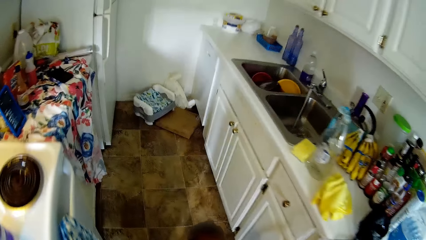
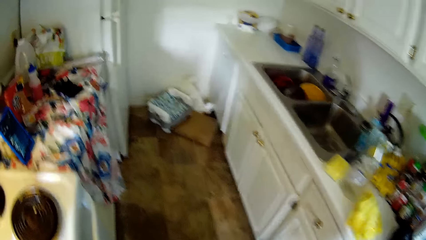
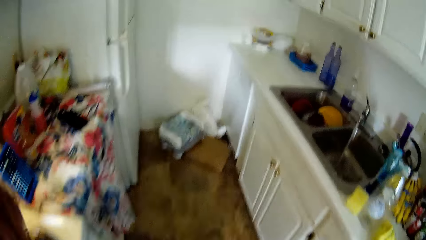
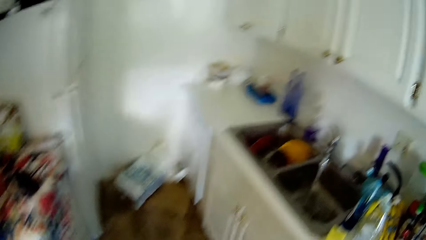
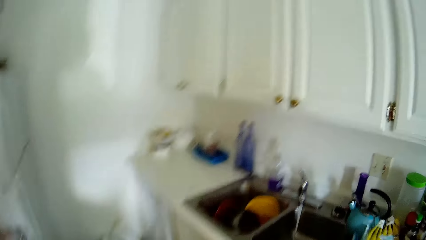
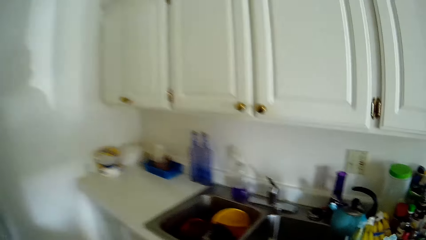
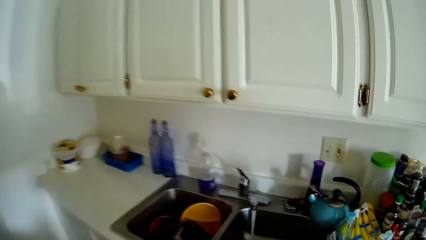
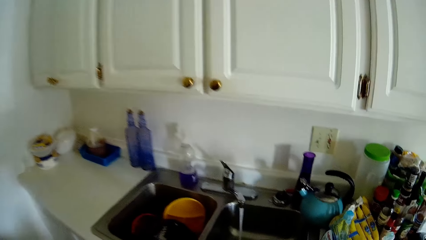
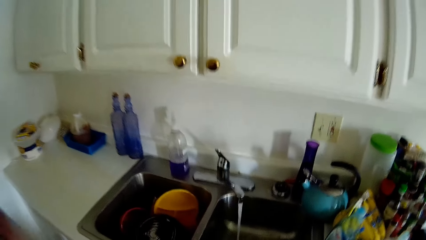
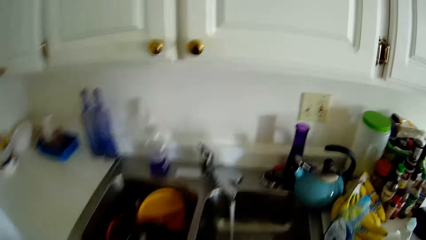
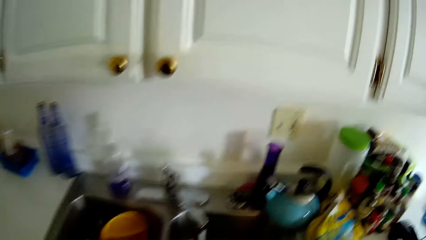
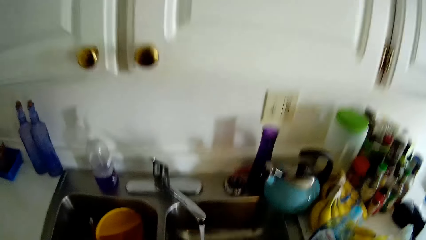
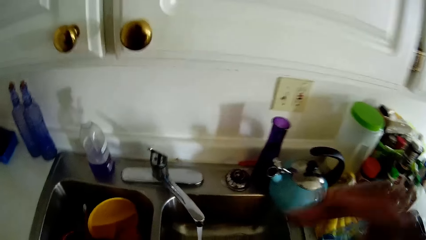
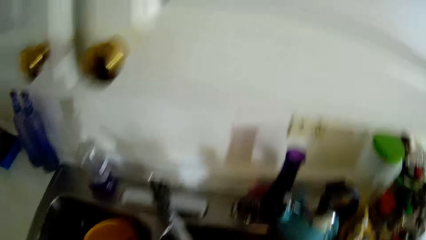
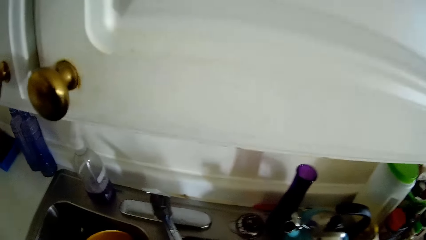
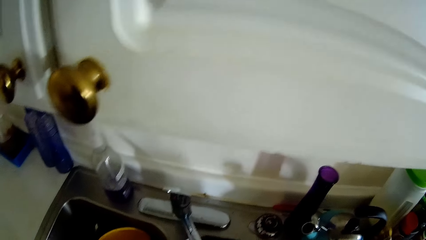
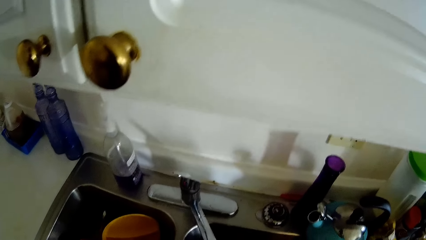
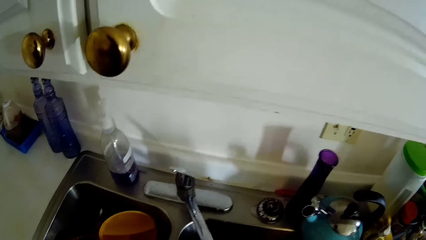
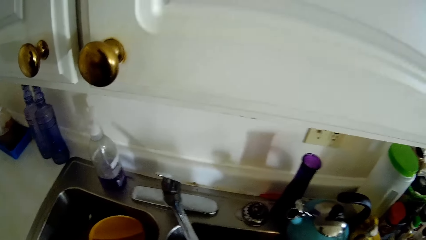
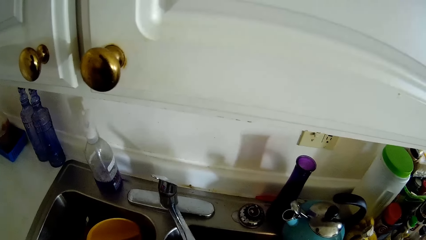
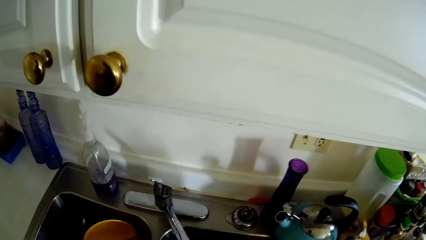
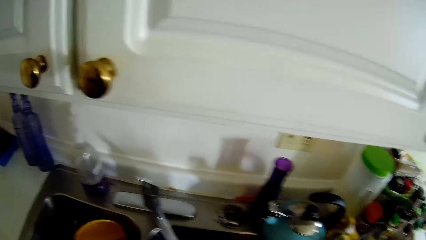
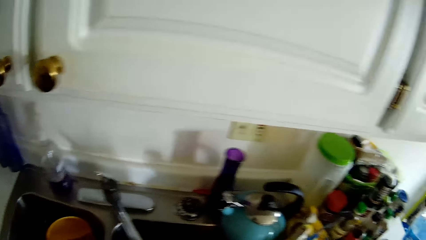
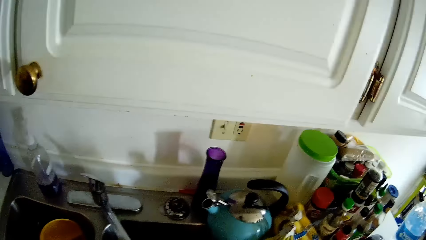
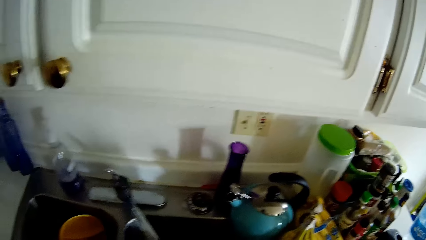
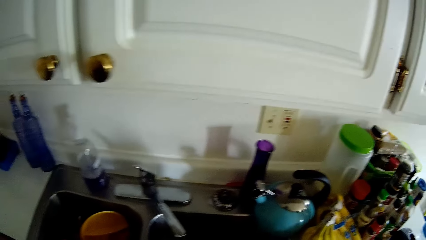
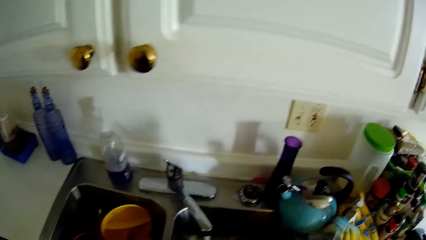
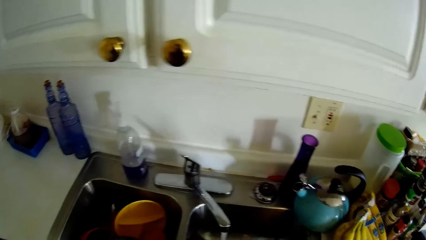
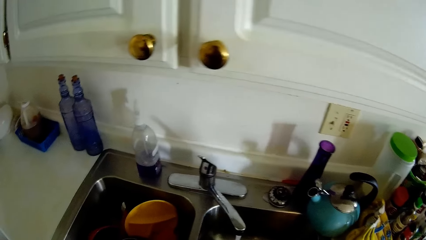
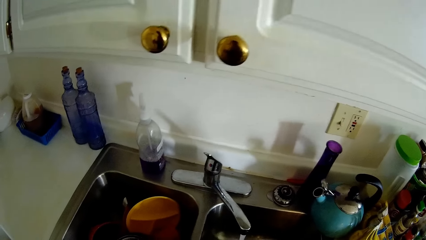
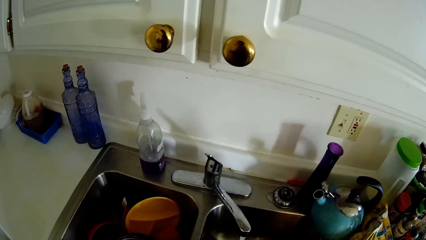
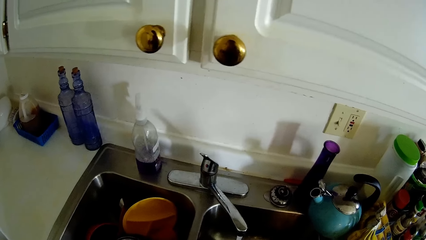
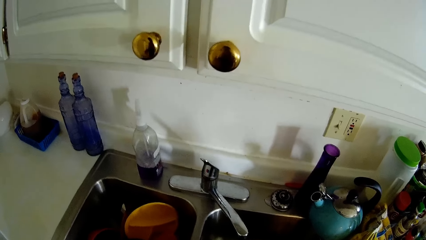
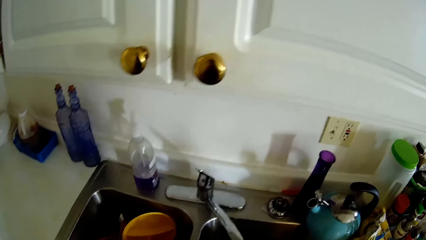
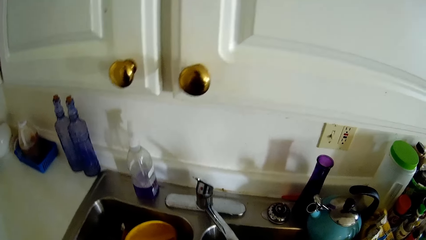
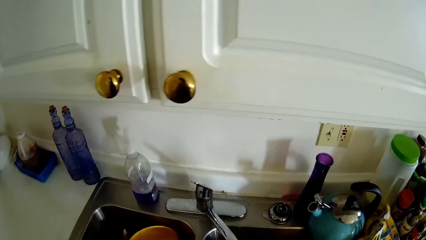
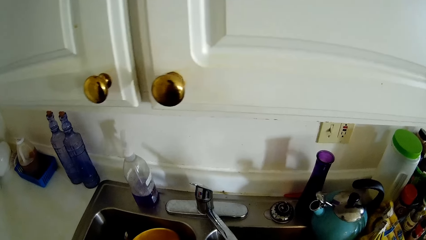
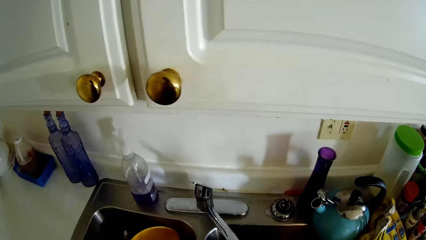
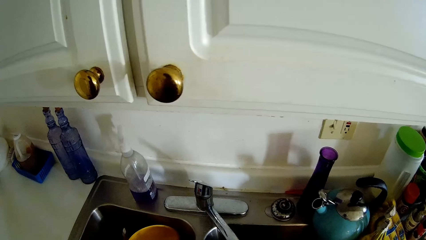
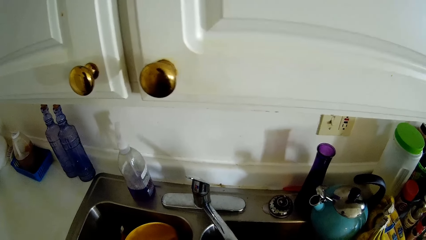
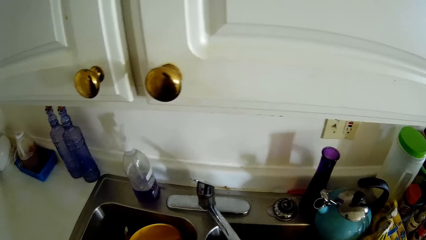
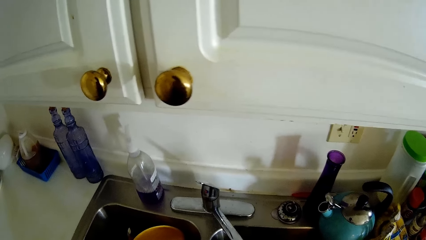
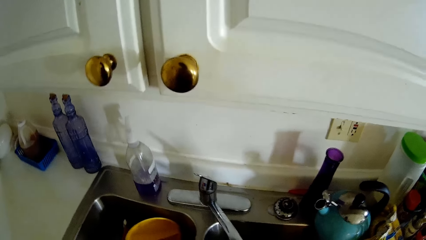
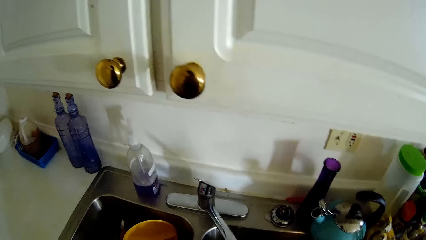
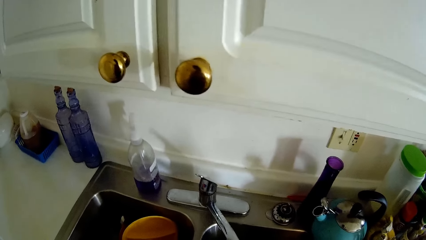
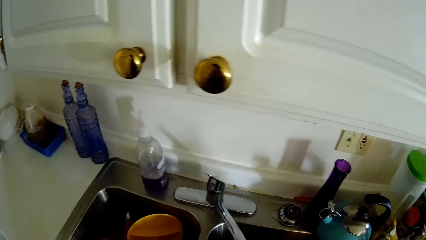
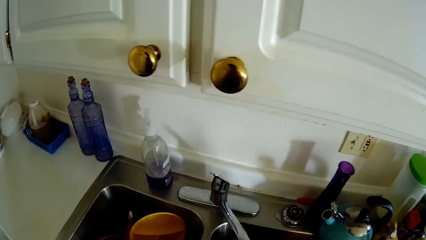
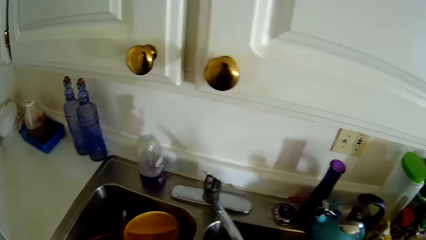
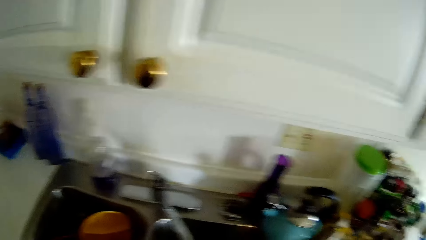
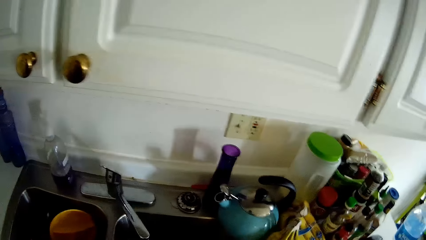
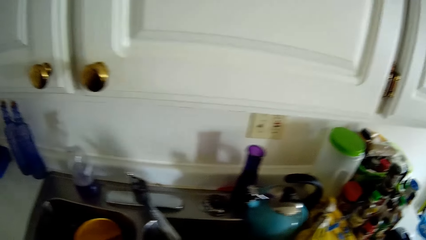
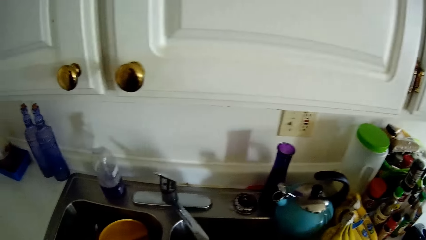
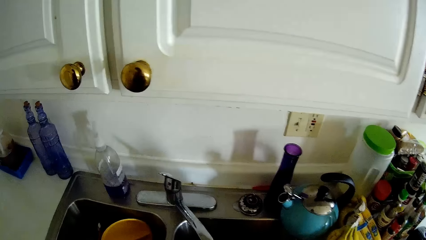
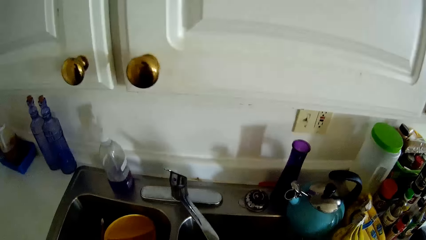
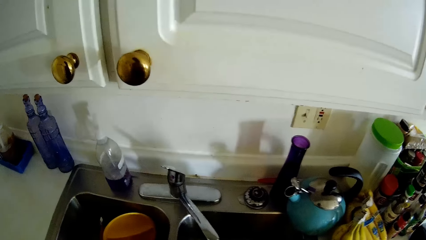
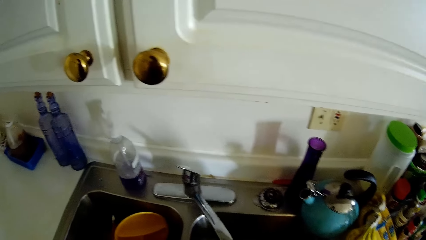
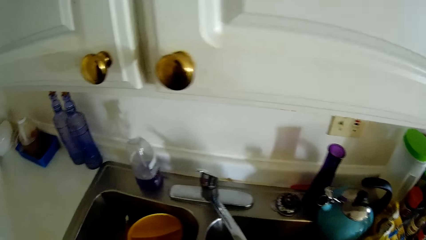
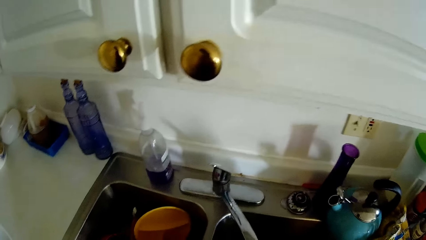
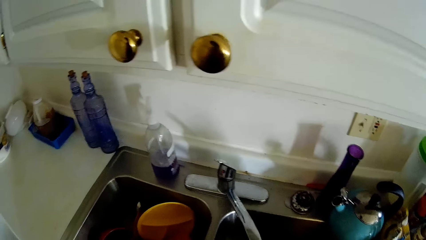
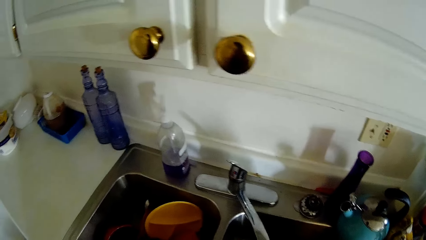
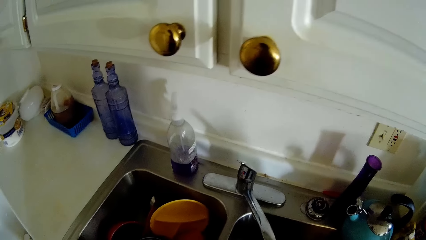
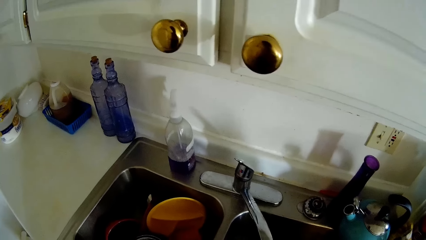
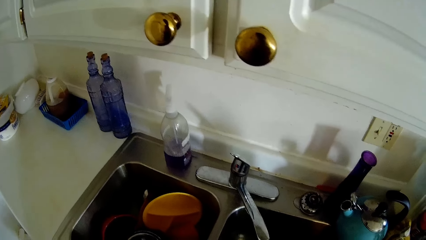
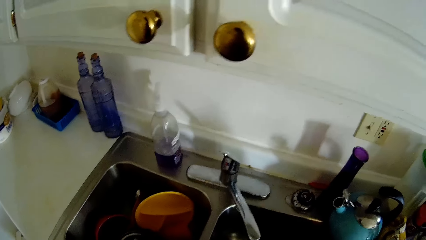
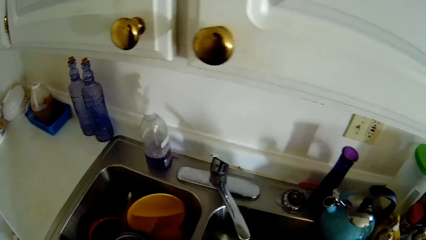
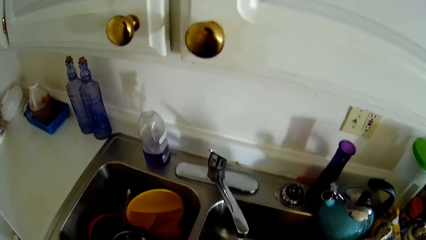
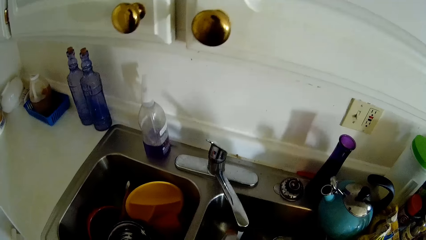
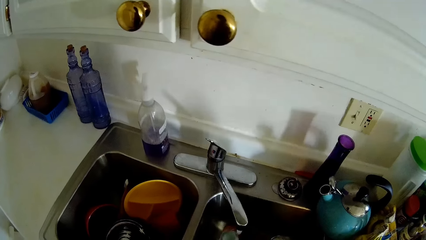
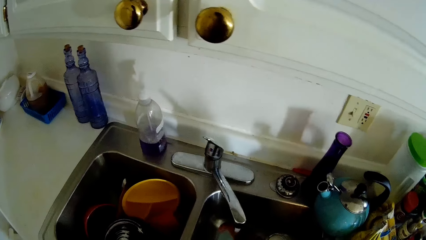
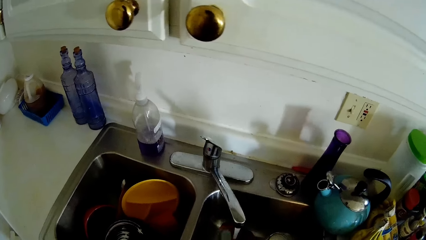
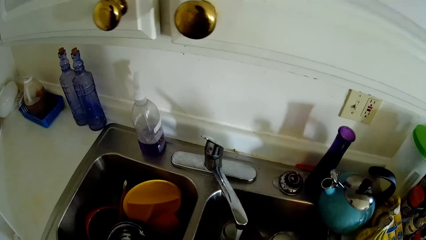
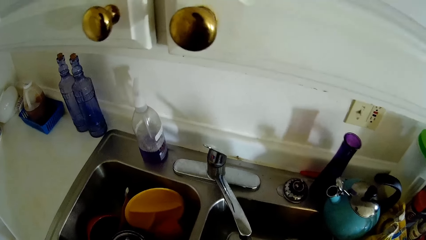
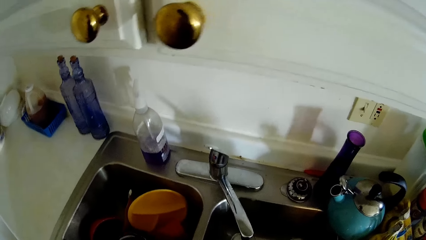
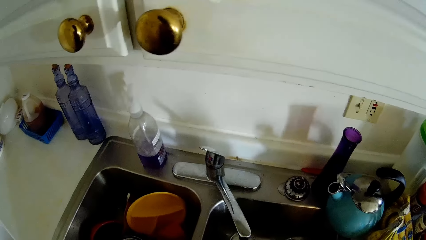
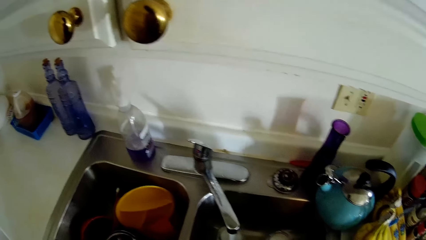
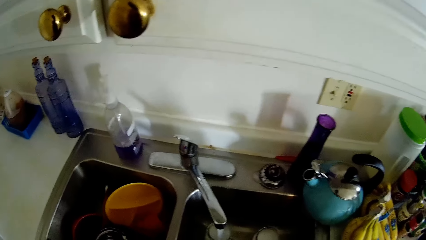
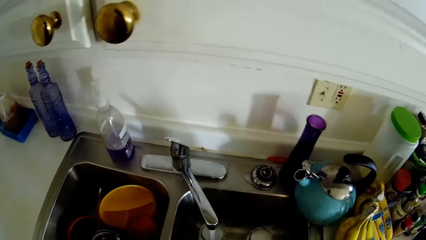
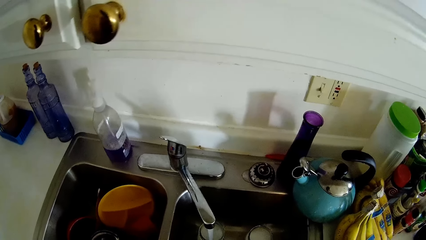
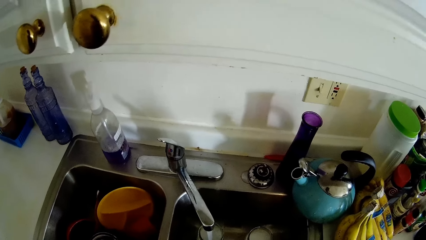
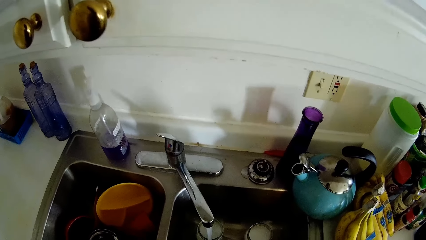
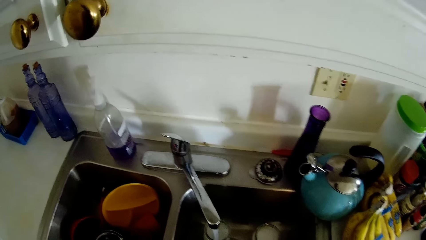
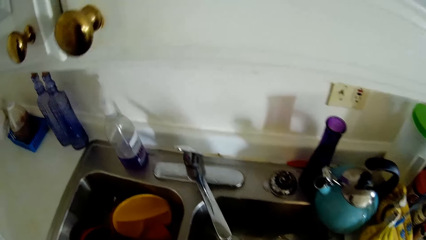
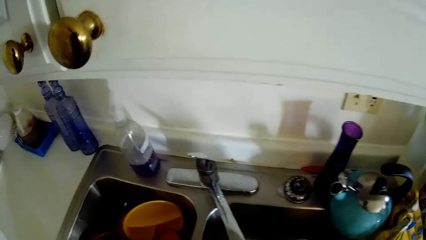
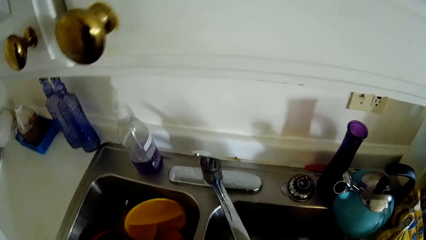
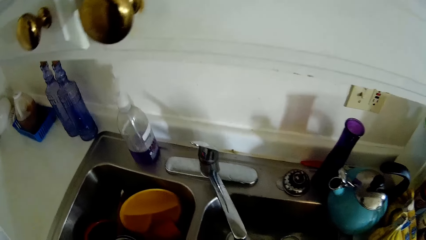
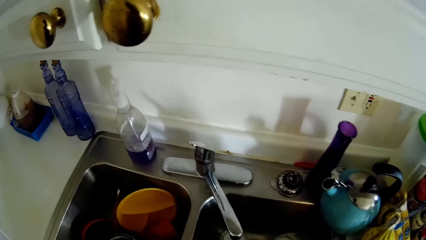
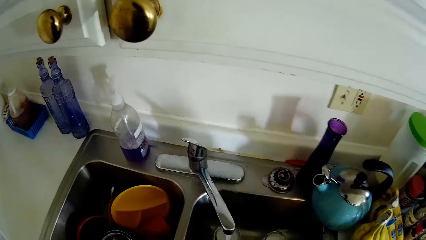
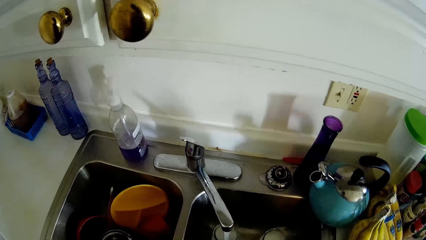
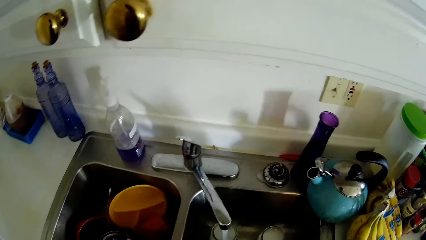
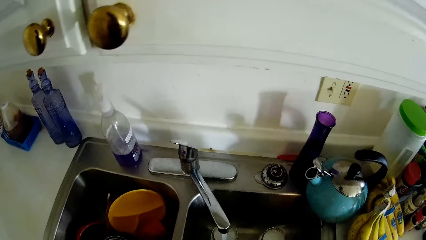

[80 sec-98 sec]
The camera wearer washes the sink. She picks up the bottle of liquid soap from the cabinet with her right hand.
